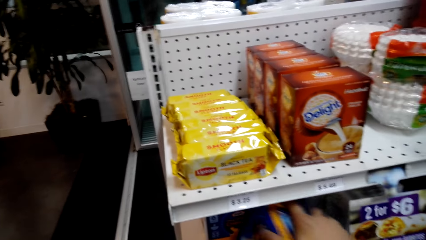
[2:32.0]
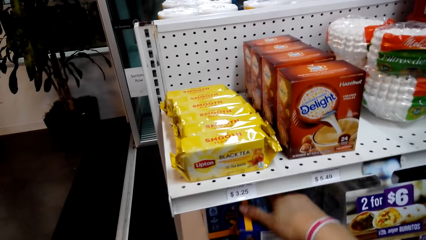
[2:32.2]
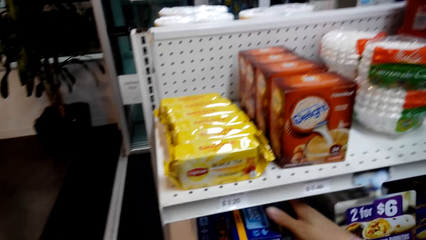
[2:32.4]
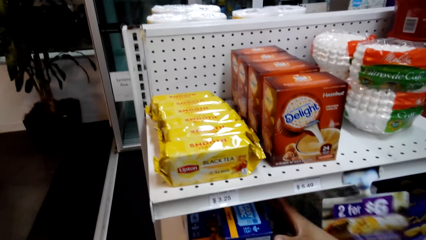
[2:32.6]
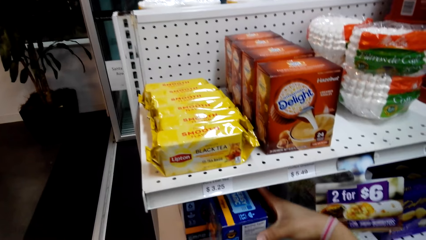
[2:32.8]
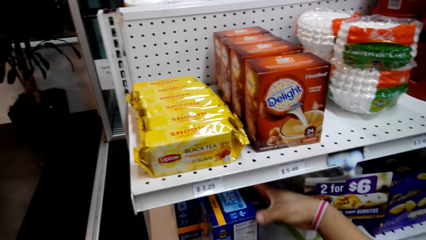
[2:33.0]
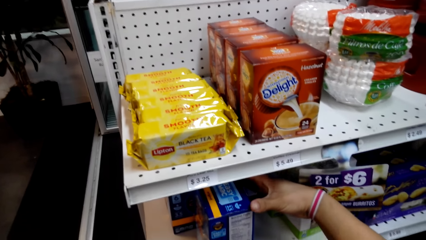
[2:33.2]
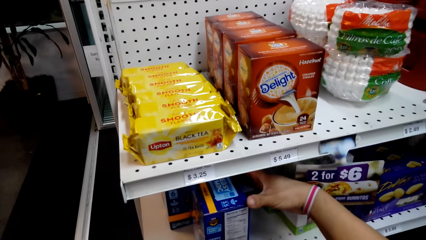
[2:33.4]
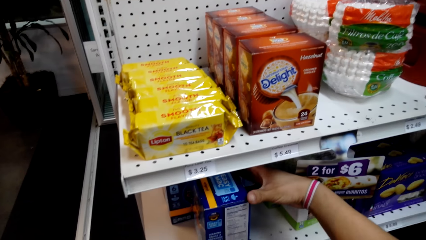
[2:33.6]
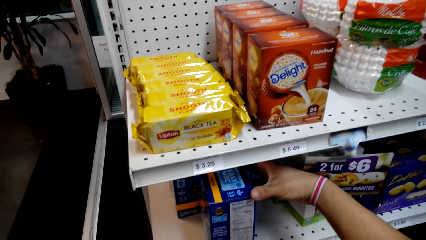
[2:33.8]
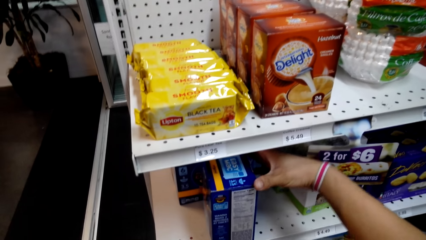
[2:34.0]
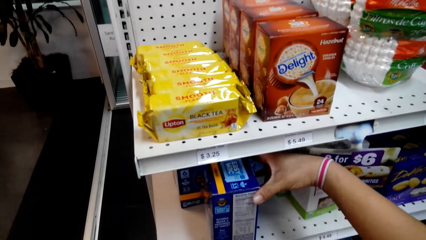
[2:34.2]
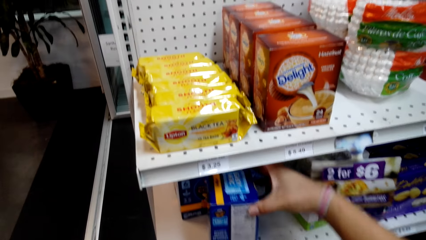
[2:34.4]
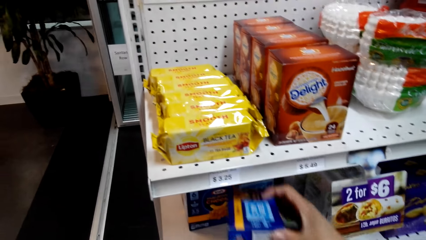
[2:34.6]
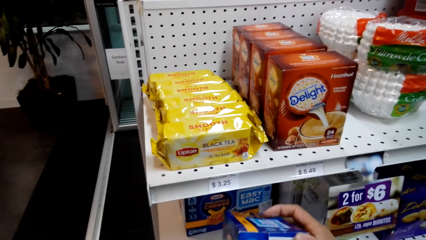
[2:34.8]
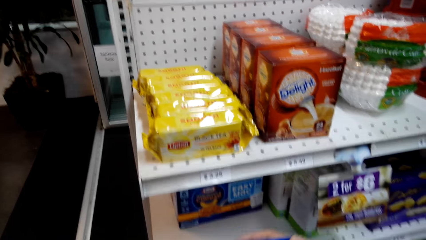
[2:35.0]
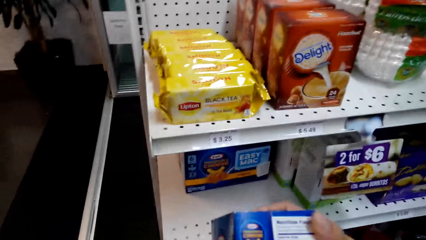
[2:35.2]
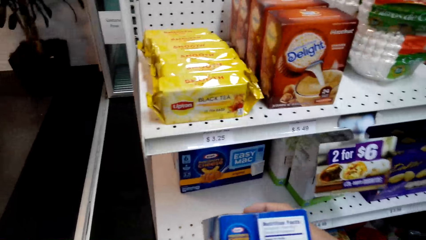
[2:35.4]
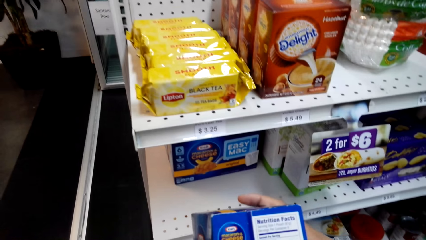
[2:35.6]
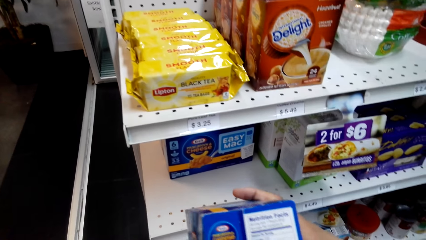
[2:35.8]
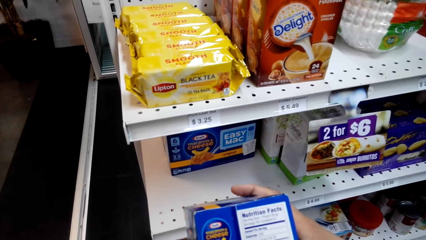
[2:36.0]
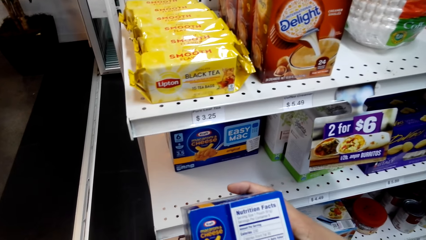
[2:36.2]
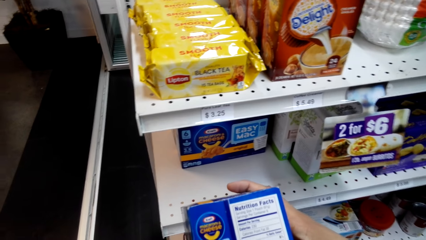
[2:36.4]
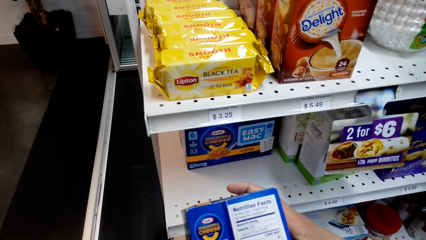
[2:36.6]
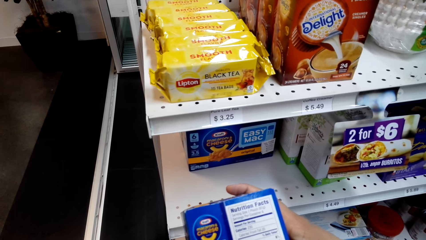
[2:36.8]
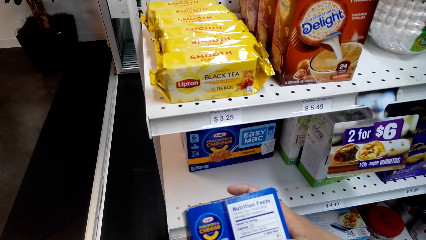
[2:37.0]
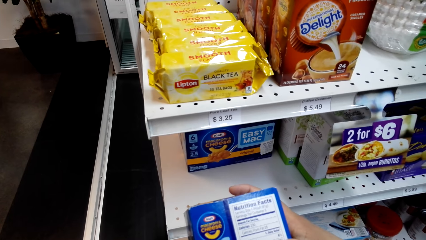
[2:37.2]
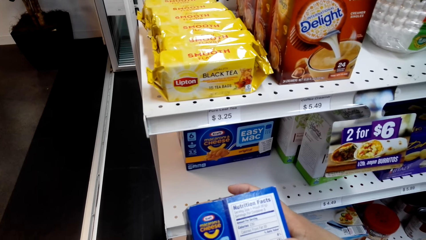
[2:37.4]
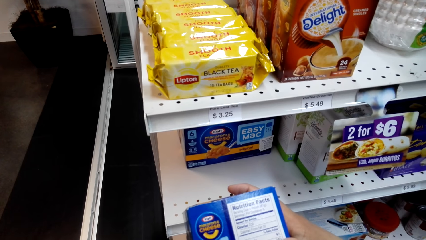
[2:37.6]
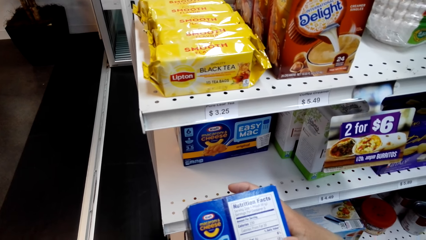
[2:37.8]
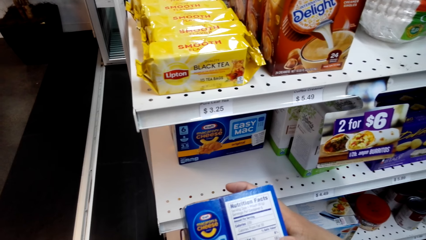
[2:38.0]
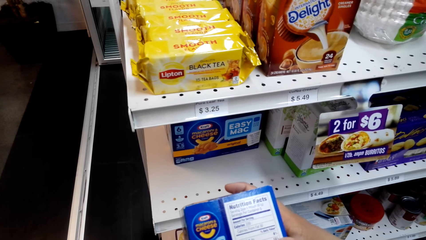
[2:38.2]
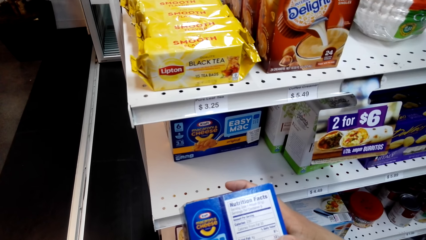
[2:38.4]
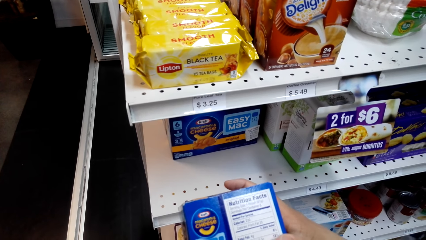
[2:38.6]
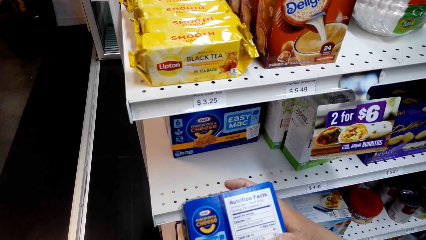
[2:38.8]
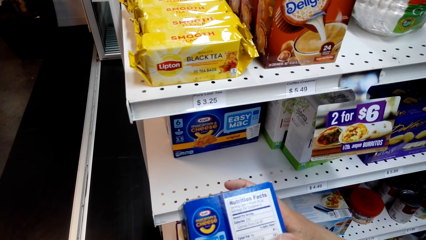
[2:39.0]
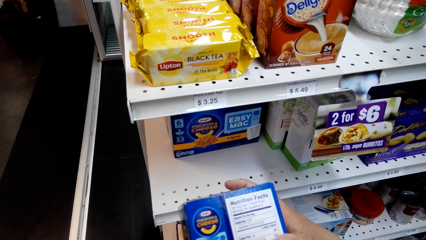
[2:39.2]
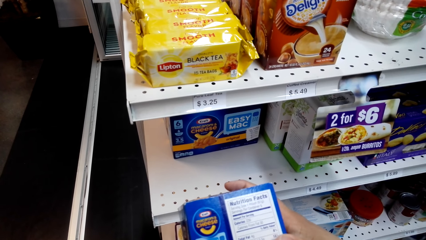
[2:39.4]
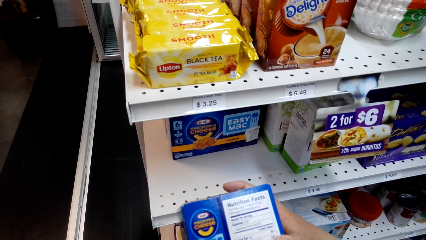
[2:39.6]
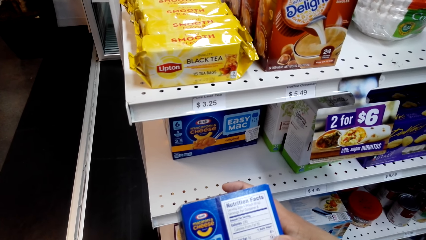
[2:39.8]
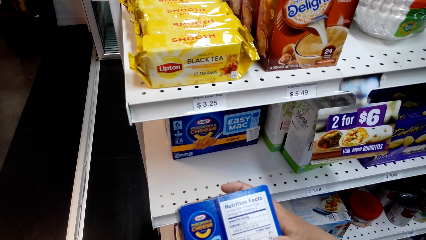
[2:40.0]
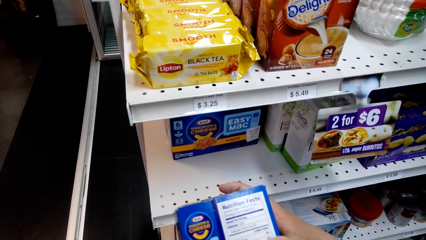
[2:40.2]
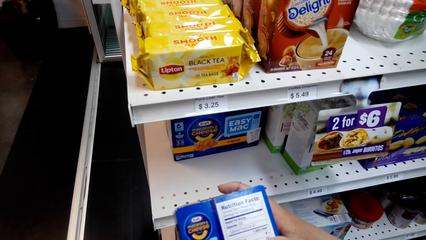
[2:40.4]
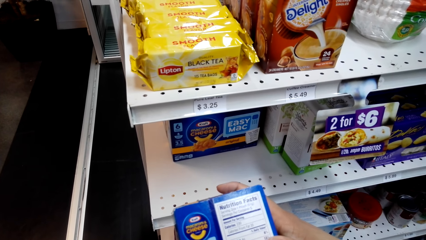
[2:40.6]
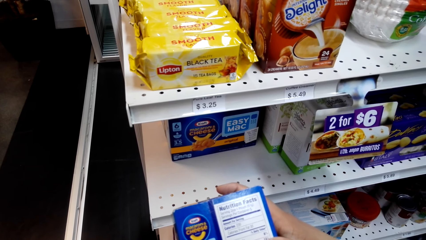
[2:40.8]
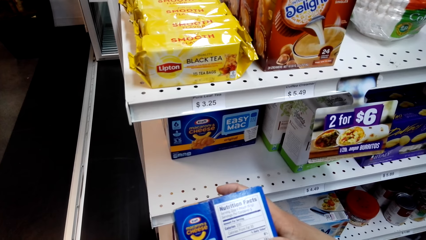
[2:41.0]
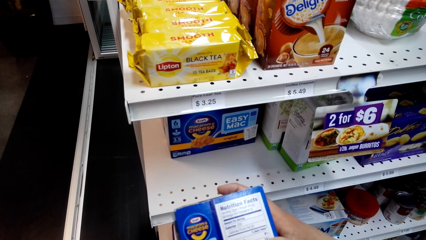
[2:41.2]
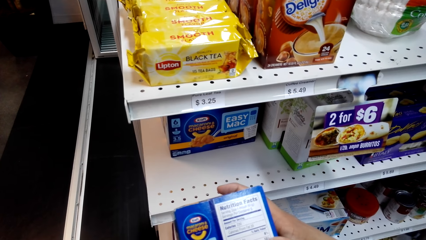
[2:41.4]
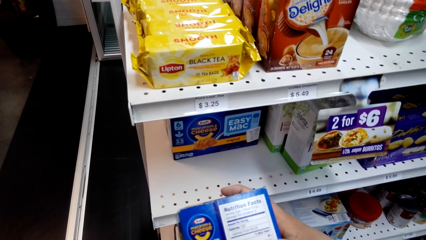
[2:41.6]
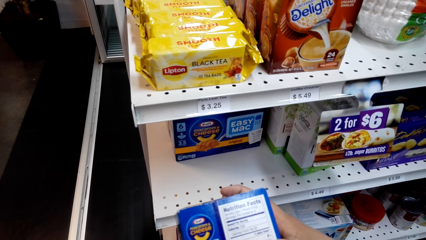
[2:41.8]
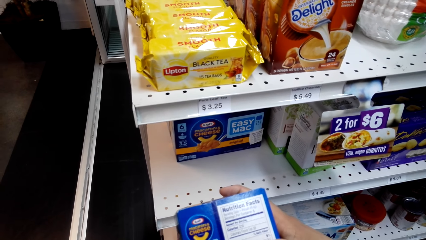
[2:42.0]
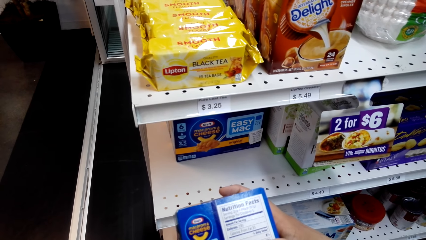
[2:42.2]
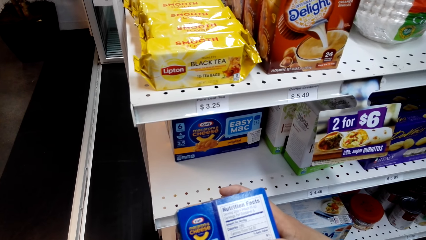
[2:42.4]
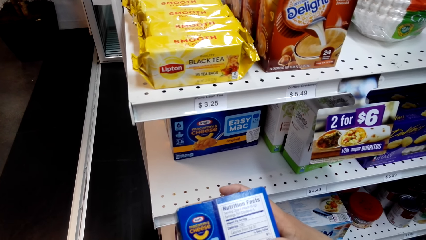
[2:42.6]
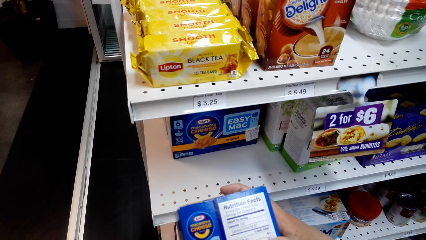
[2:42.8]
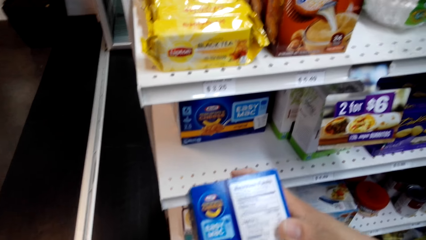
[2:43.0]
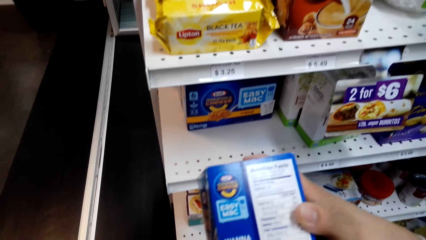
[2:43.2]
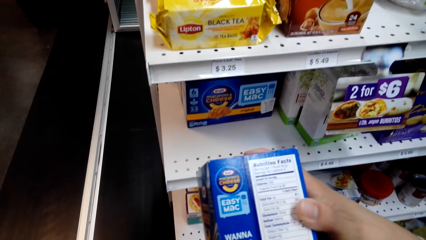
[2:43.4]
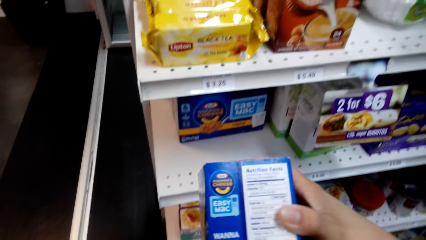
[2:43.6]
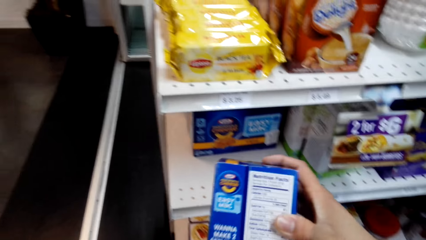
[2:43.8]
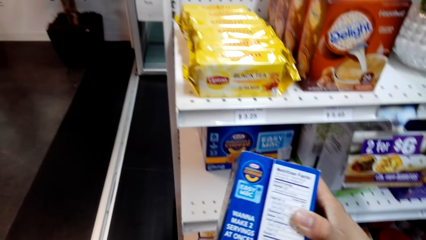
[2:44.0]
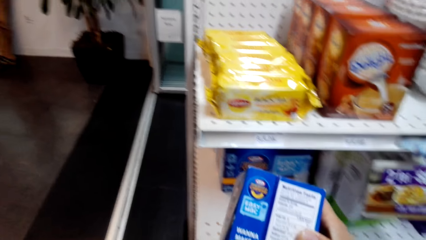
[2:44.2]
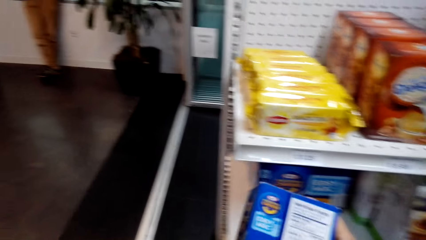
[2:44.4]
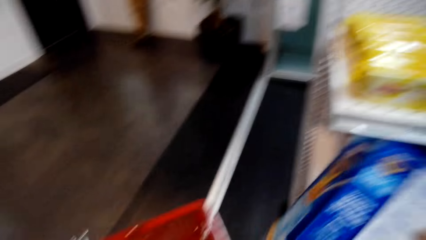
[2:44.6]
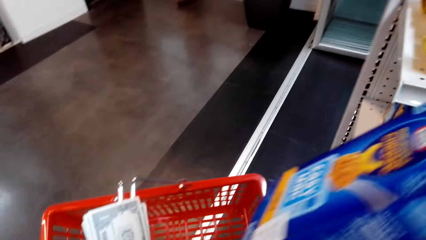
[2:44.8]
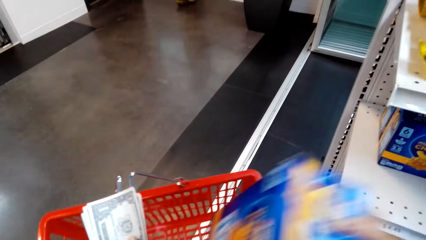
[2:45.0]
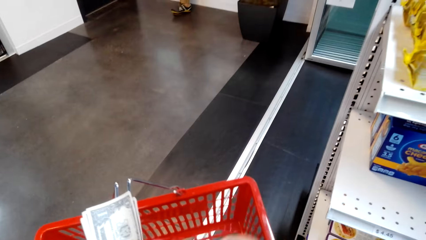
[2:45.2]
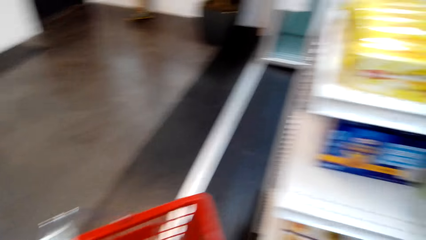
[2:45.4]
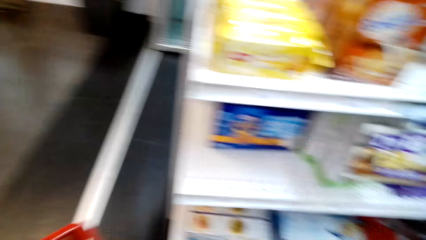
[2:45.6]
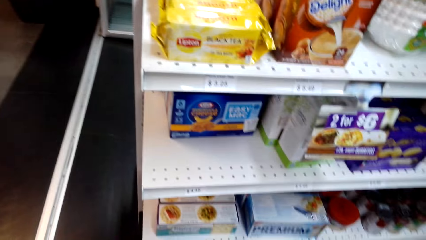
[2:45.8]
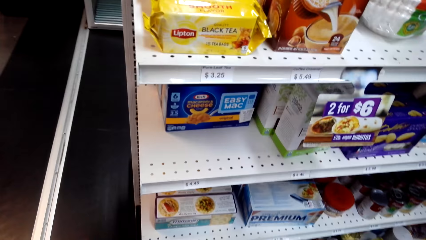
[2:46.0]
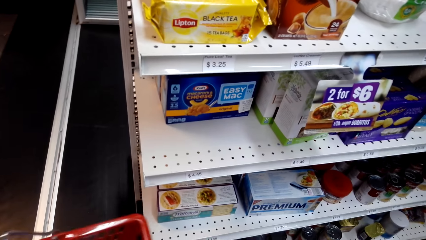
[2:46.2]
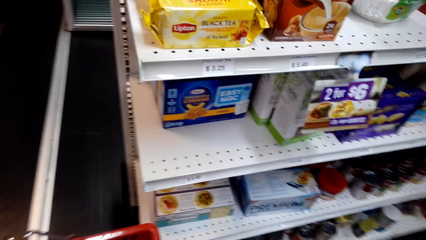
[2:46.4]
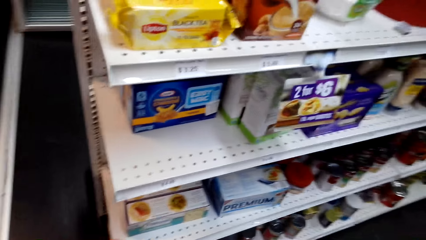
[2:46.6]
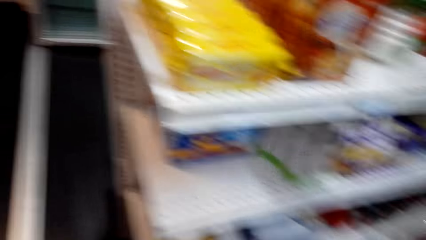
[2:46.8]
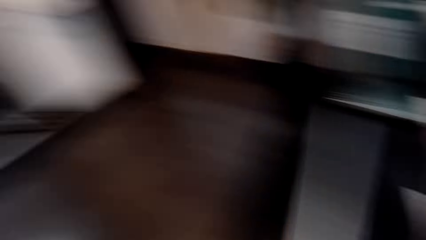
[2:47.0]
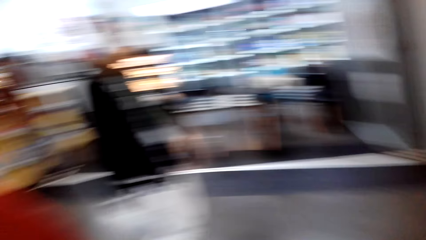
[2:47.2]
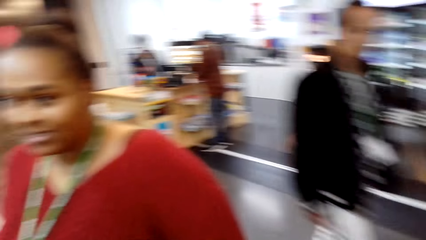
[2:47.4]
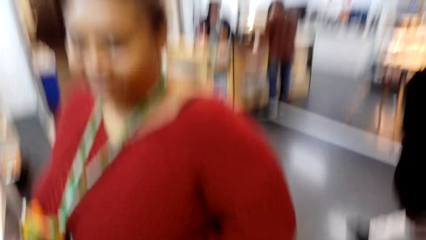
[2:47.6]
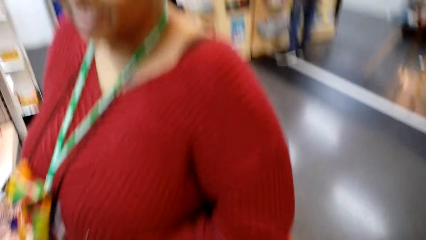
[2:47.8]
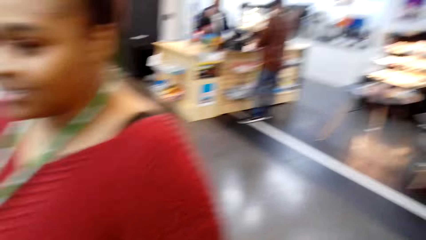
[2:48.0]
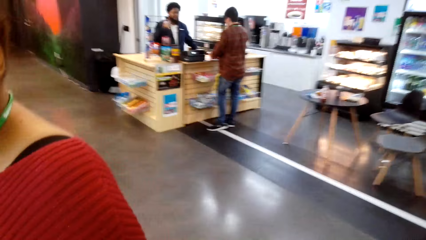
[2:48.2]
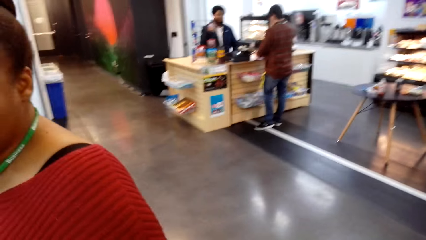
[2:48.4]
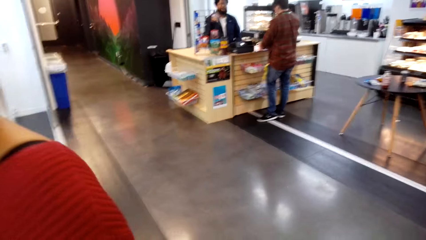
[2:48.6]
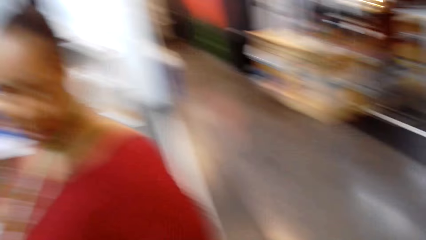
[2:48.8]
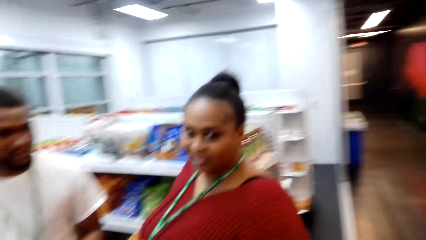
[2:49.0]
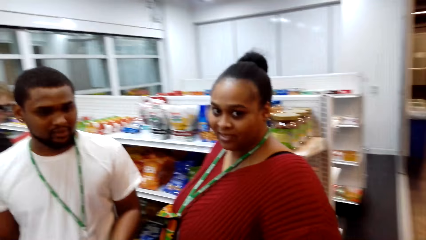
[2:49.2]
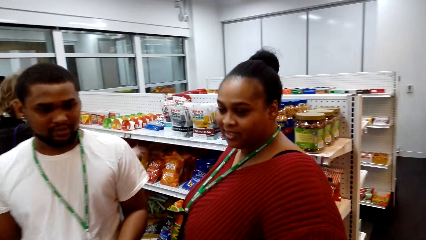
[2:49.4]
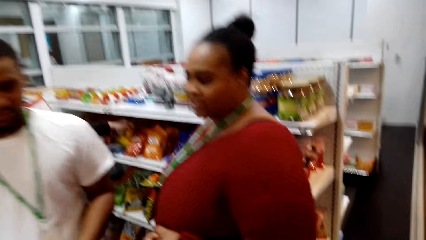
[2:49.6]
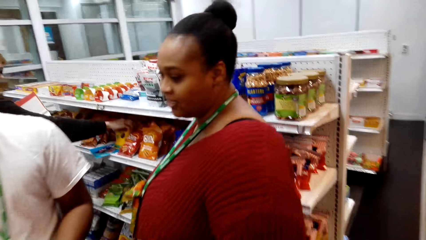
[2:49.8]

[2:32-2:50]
The camera wearer places the macaroni box back on the shelf. They hold the macaroni box on the shelf. They pick the macaroni box from the shelf. They look at the macaroni box. They put the macaroni box in the shopping basket. They look around. A woman looks at the camera wearer. A man stands at the counter. A lady talks to the camera wearer. The woman moves around. The camera wearer talks to the lady. They look at the lady and a man.
